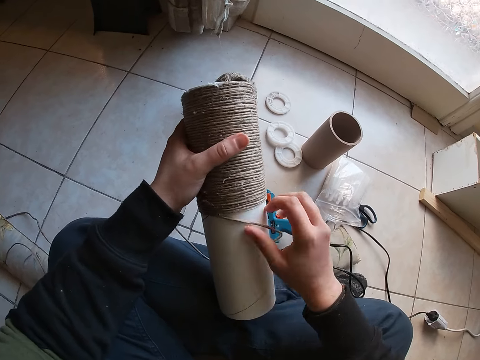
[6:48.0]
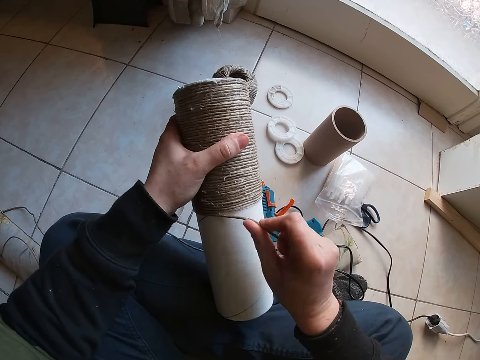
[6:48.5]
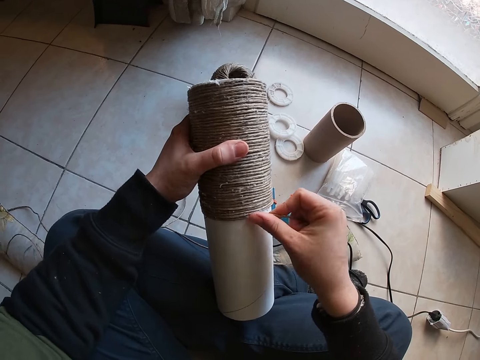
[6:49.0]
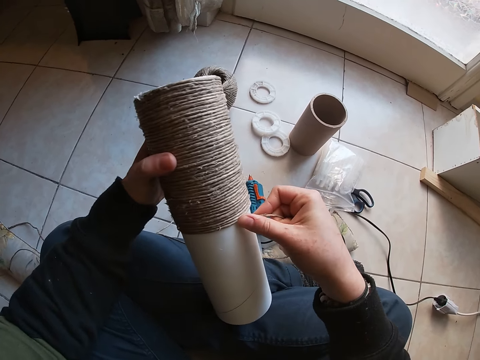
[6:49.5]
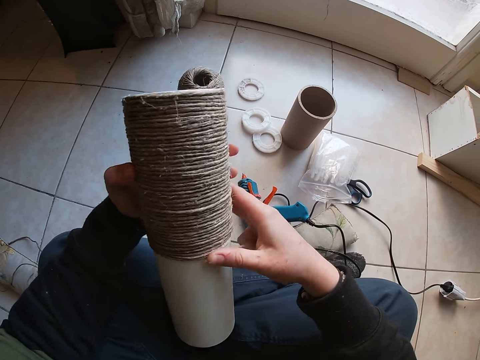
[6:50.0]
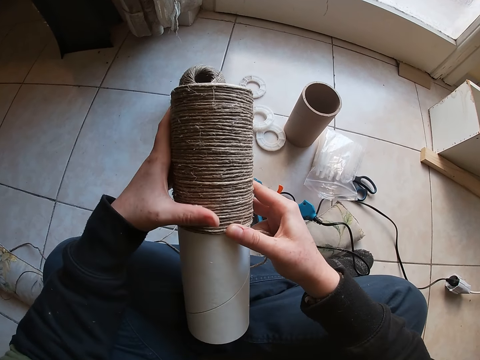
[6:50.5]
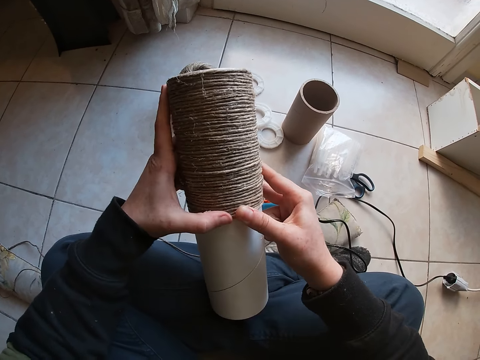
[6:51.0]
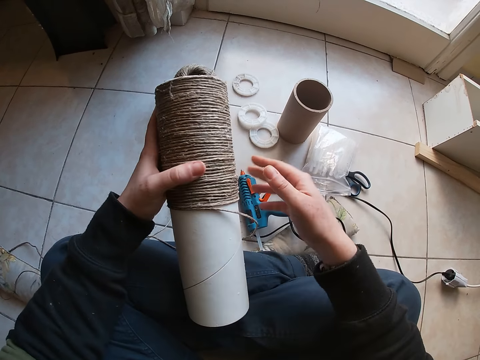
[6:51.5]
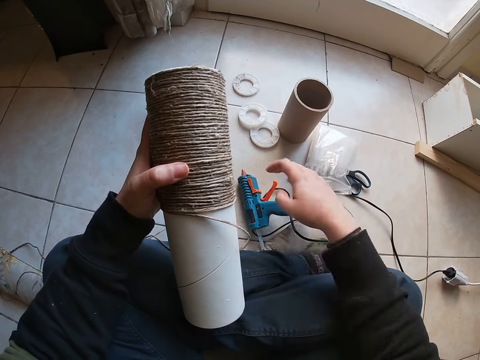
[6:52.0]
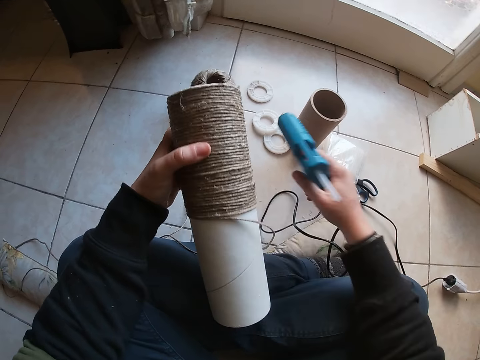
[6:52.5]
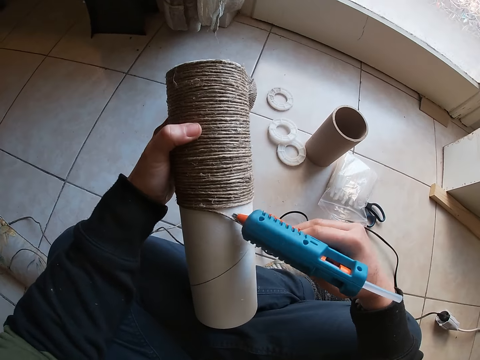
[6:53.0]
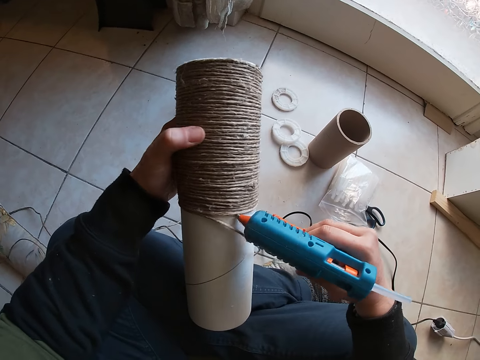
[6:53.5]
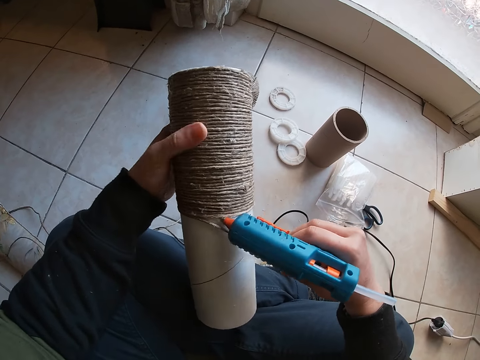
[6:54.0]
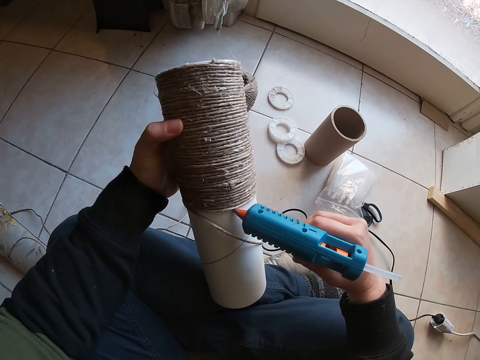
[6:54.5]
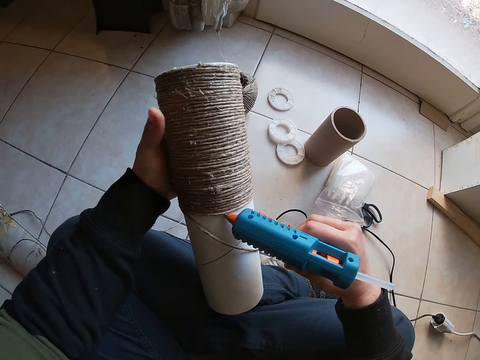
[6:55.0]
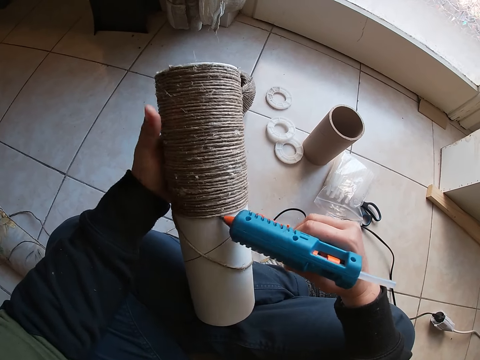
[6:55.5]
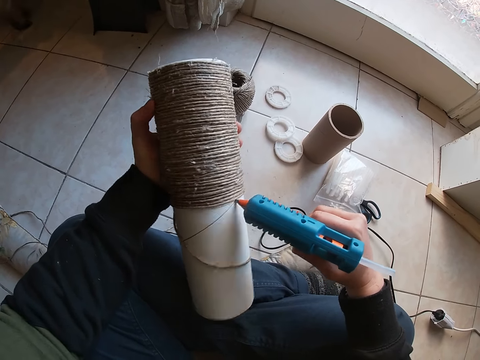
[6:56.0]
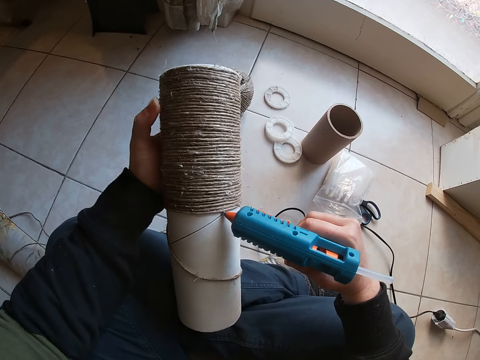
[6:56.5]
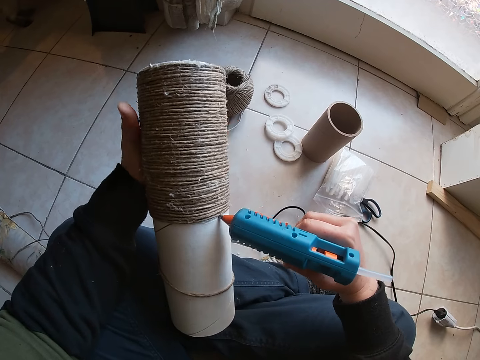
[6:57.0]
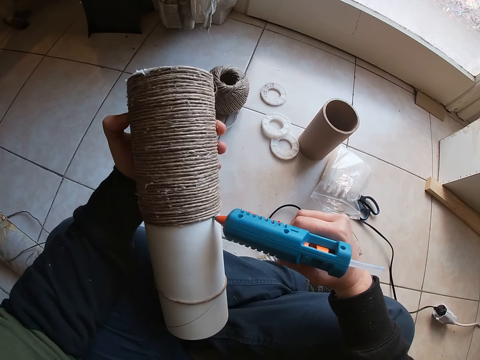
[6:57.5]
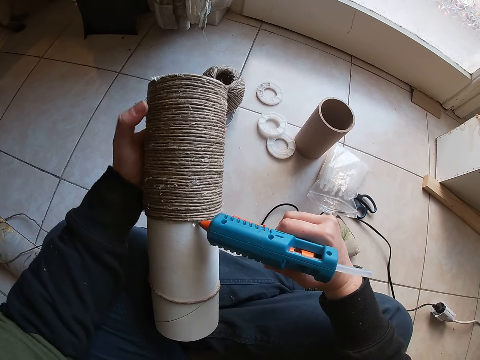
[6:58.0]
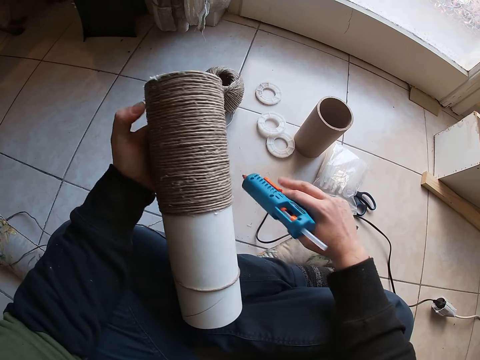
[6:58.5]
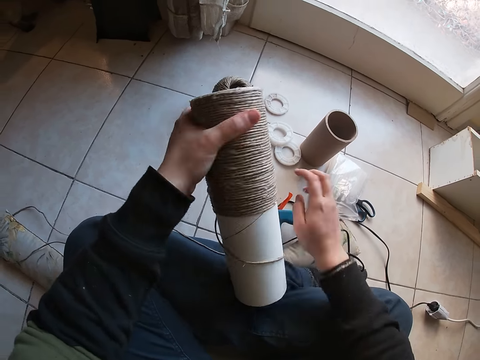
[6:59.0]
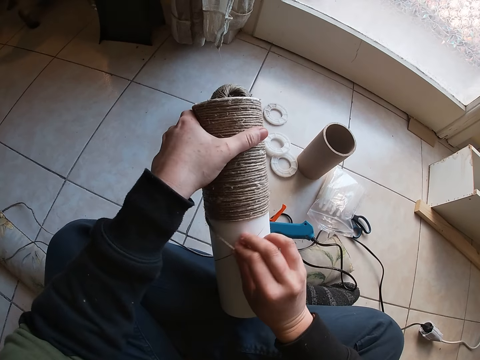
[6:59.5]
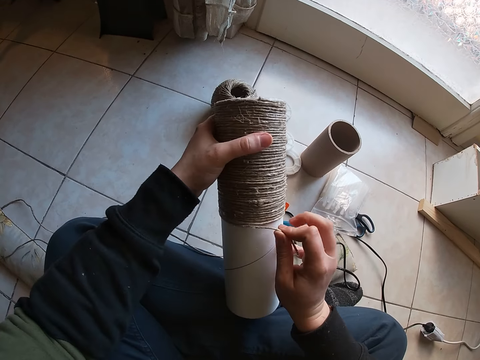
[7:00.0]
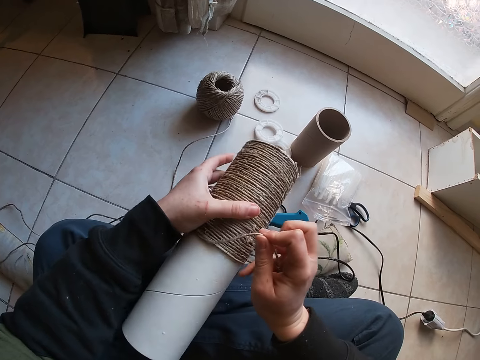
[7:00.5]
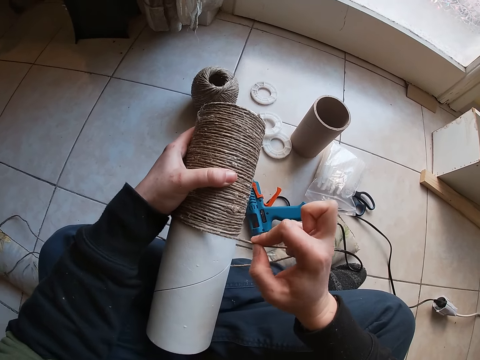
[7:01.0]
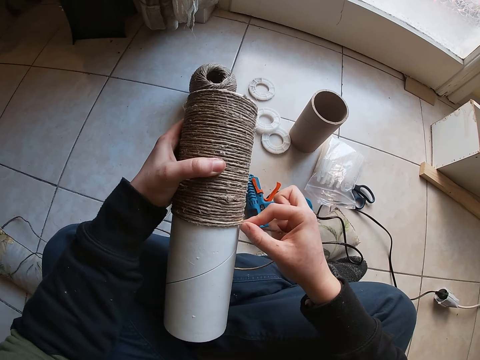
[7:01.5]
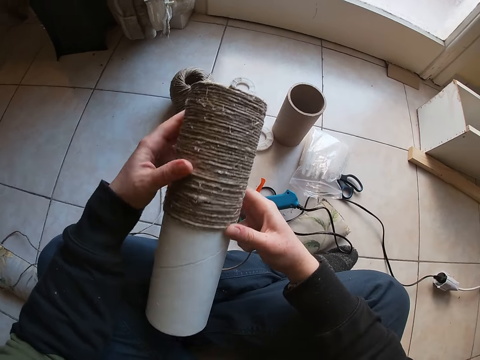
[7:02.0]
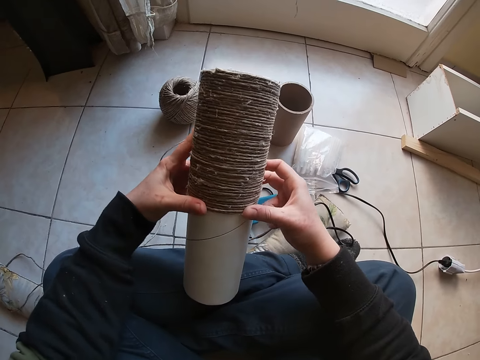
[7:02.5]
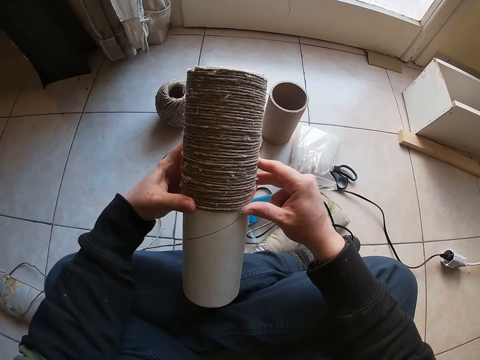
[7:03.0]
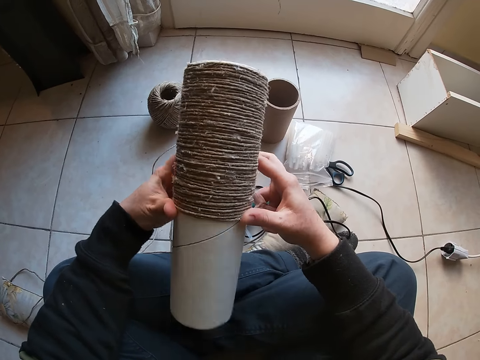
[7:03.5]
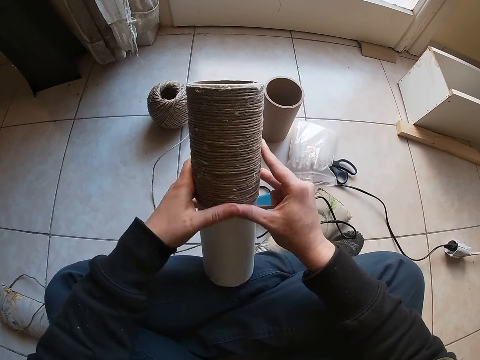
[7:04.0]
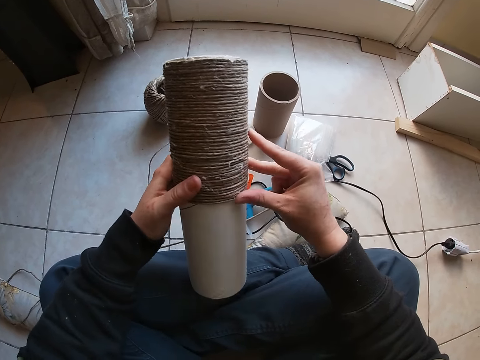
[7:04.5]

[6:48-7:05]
The camera wearer drops the hot glue gun on the floor with her right hand. She holds the thread on the thread reel or tube cardboard paper with her right hand. She rolls the thread round the thread reel with her right hand. She removes her right hand from the thread reel. She picks up the hot glue gun on the floor with her right hand. She drills the tube cardboard paper. She places the hot glue gun on the thread reel with her right hand. She adjusts the thread reel with her left hand. She drops the hot glue gun on the floor with her right hand. She holds the thread on the thread reel with her right hand. She rolls the thread round the thread reel with her right hand.

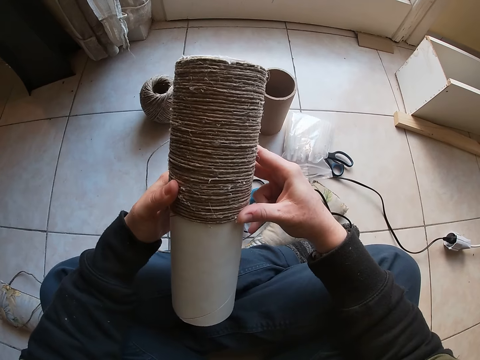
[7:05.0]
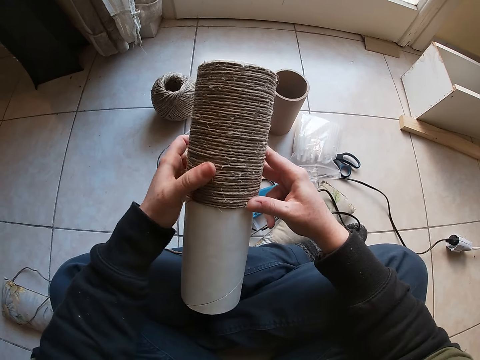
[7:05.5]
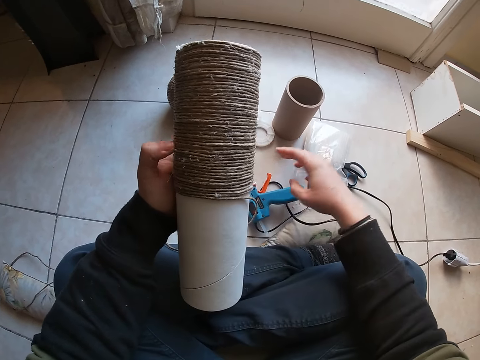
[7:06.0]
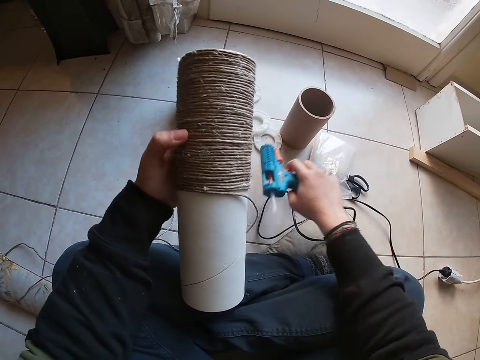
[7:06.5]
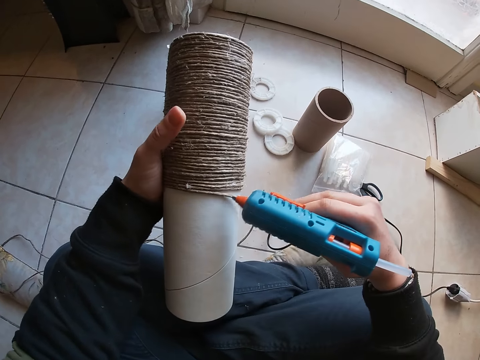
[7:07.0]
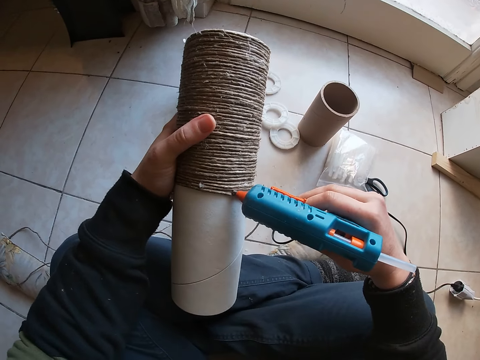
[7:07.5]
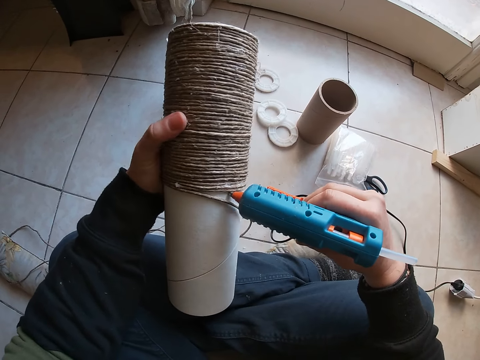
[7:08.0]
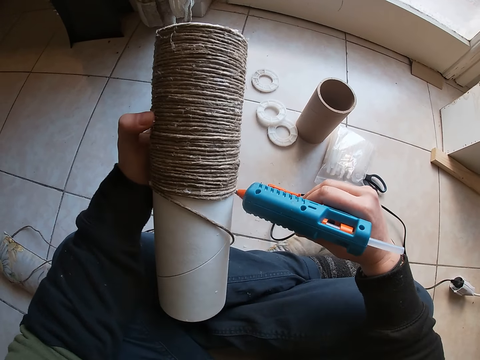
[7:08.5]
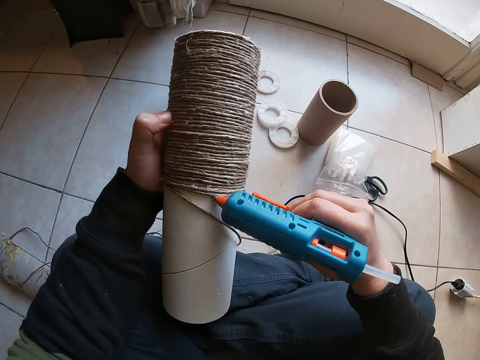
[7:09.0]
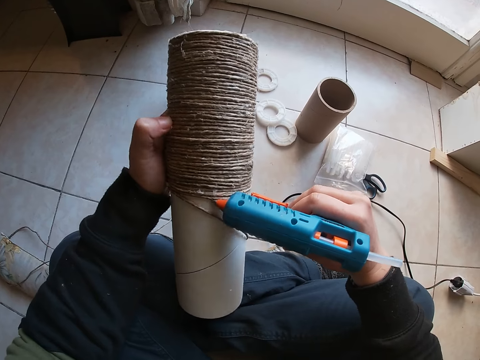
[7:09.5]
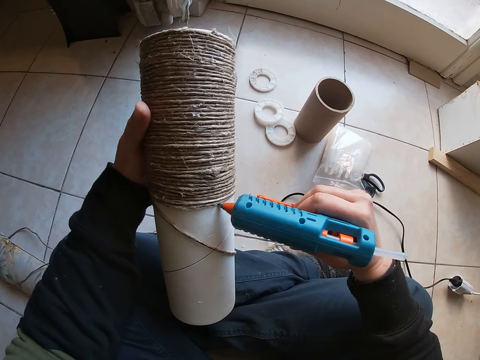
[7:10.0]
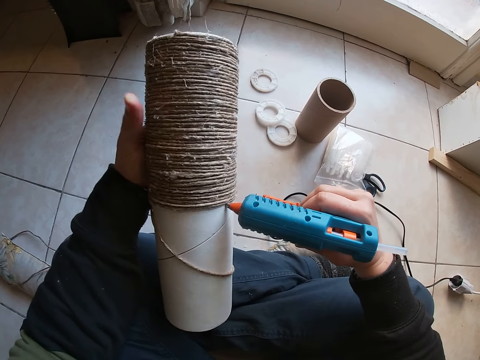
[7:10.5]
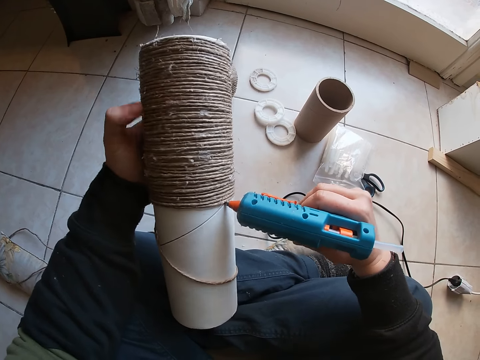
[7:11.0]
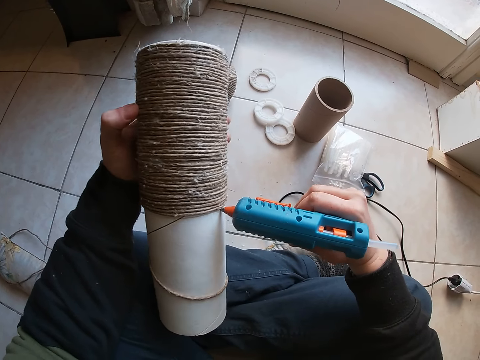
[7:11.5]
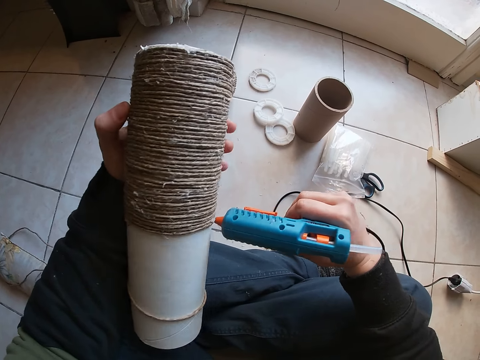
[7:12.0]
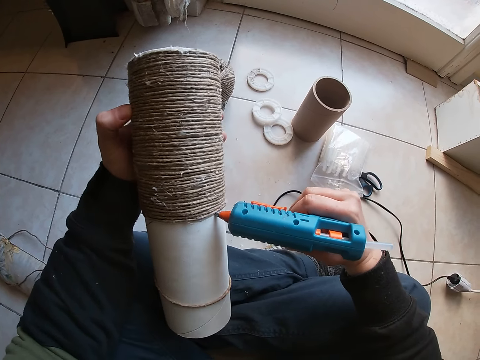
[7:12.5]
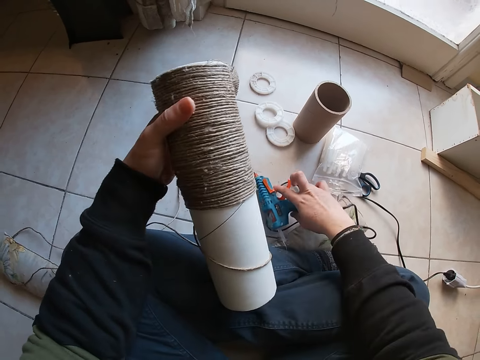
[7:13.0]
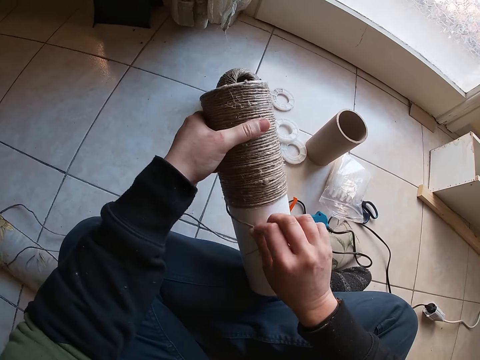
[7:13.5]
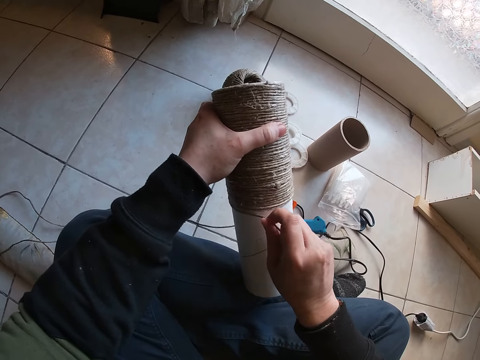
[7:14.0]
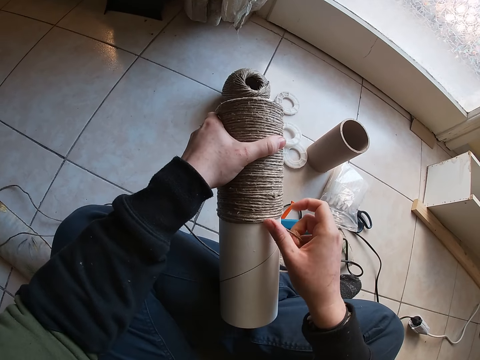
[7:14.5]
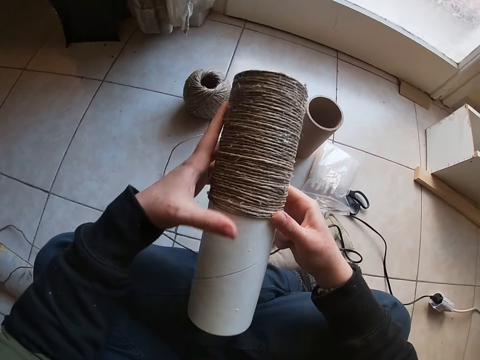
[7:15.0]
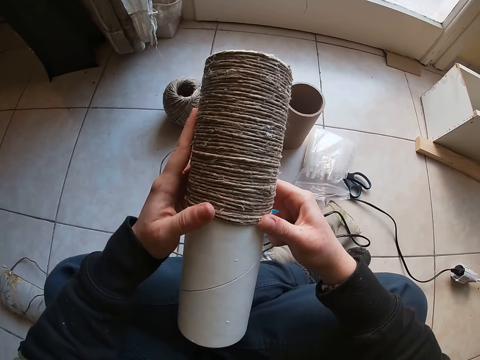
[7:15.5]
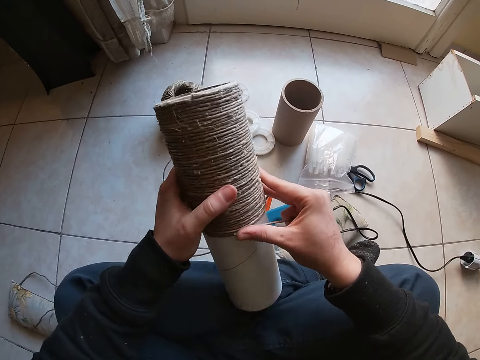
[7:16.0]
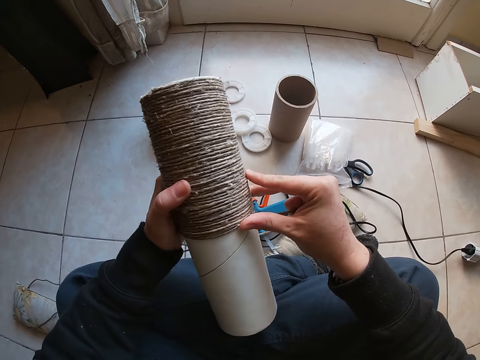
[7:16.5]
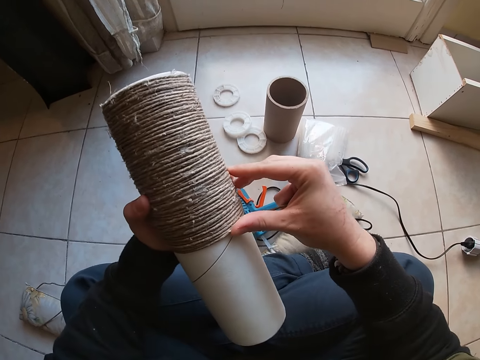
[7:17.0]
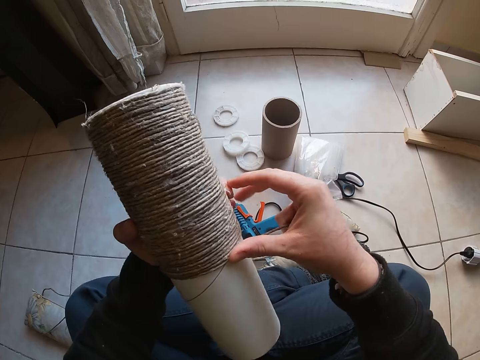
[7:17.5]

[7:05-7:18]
The camera wearer removes her right hand from the thread reel or tube cardboard paper. She picks up the hot glue gun on the floor with her right hand. She drills the tube cardboard paper. She places the hot glue gun on the thread reel with her right hand. She adjusts the thread reel with her left hand. She drops the hot glue gun on the floor with her right hand. She holds the thread on the thread reel with her right hand. She rolls the thread round the thread reel with her right hand.
